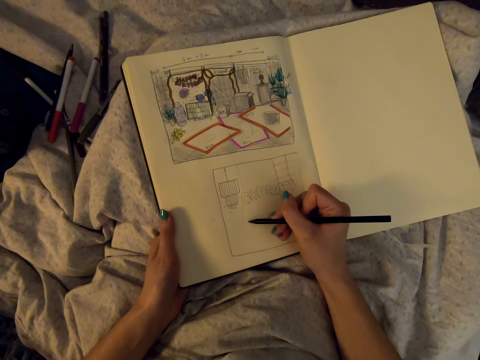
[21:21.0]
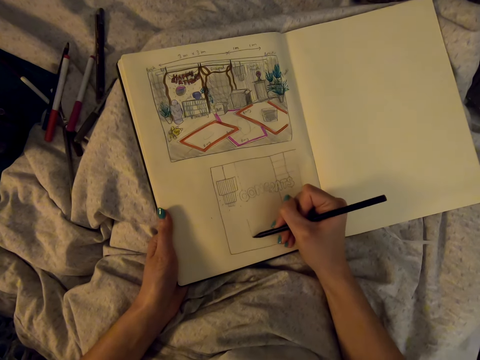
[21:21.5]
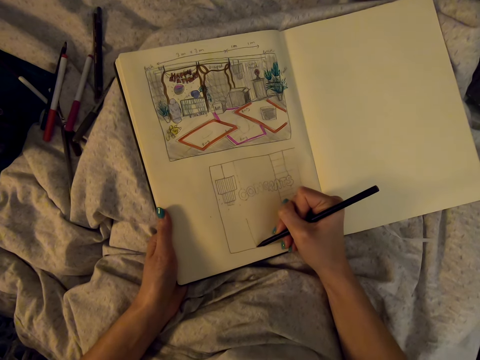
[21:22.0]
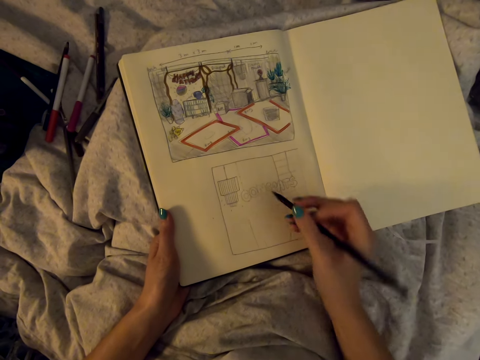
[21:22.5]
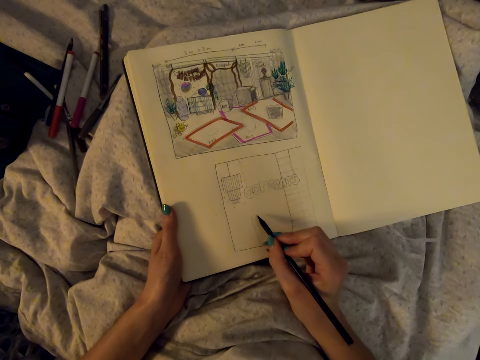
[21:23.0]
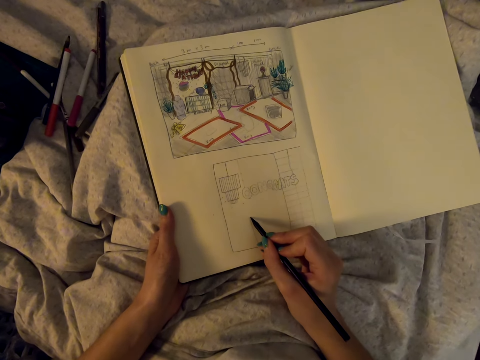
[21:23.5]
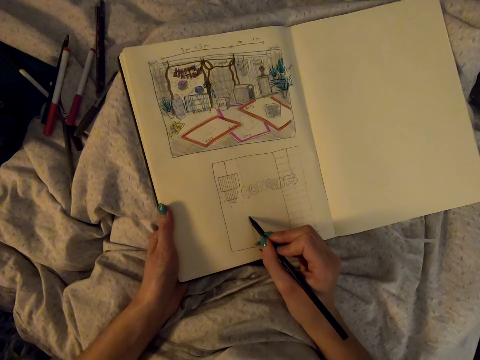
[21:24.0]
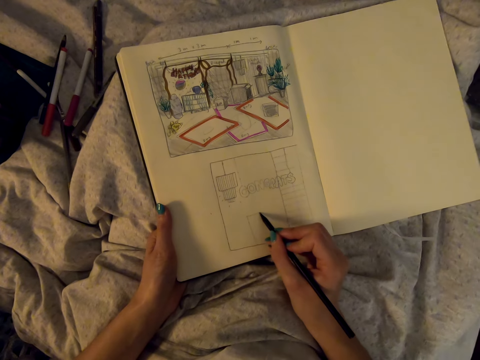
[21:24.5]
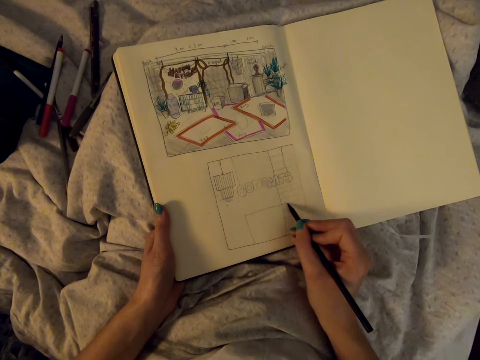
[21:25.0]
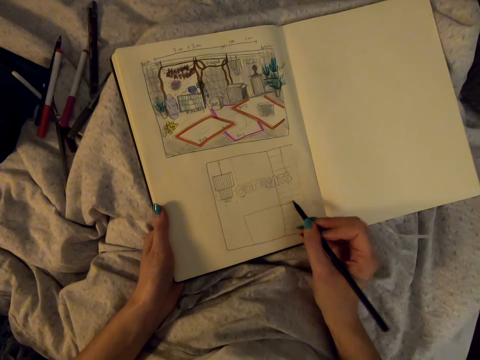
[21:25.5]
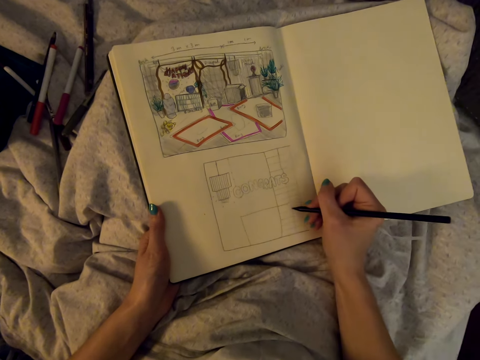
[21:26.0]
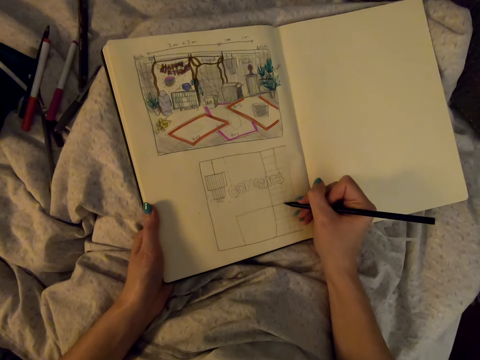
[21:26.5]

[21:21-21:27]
The camera wearer draws with a pencil.

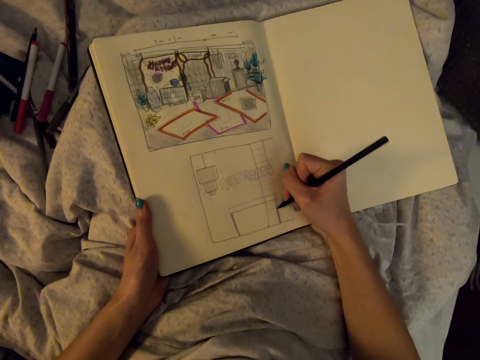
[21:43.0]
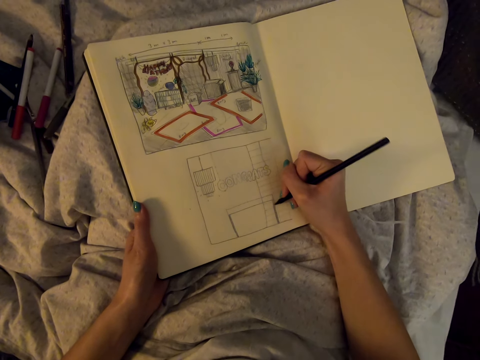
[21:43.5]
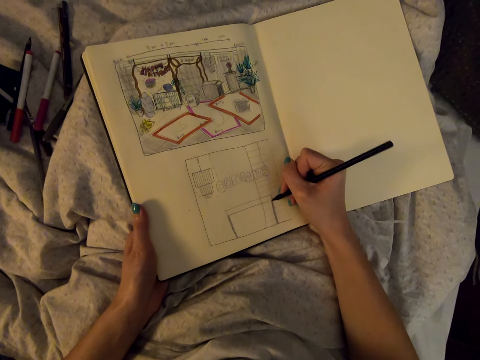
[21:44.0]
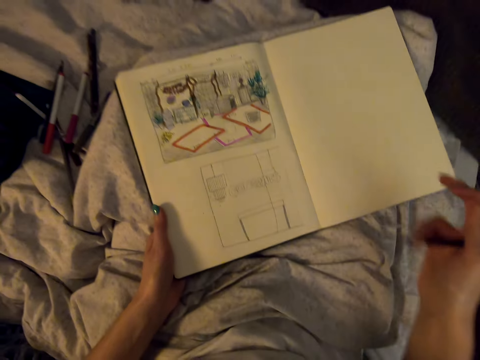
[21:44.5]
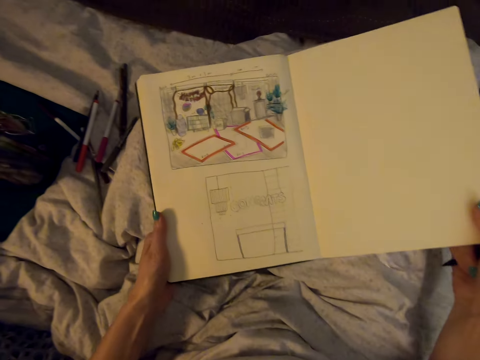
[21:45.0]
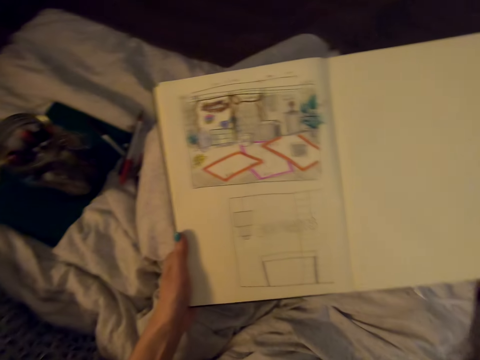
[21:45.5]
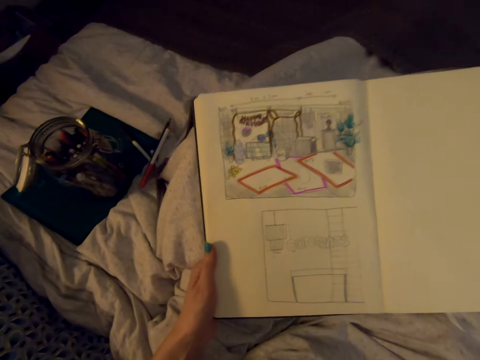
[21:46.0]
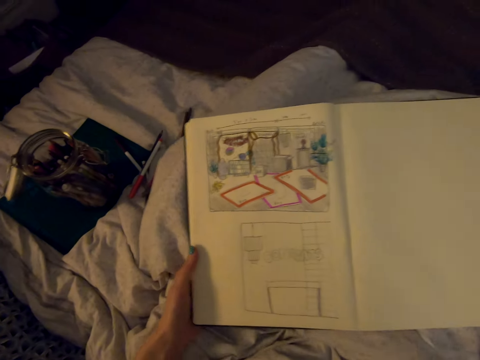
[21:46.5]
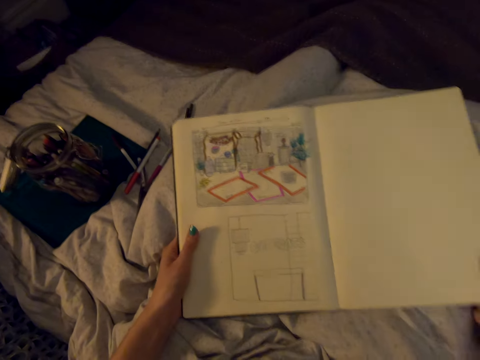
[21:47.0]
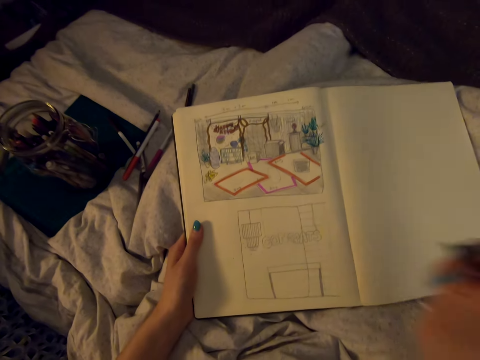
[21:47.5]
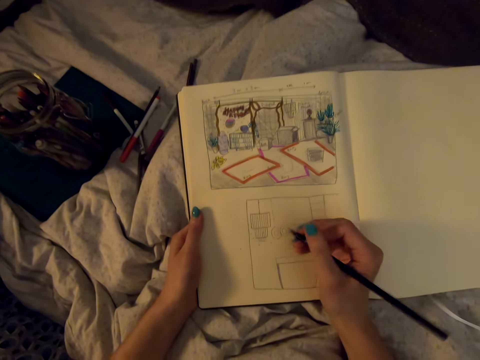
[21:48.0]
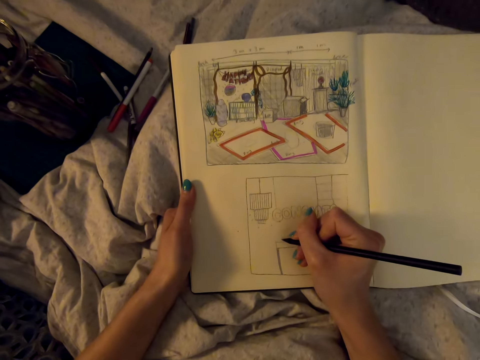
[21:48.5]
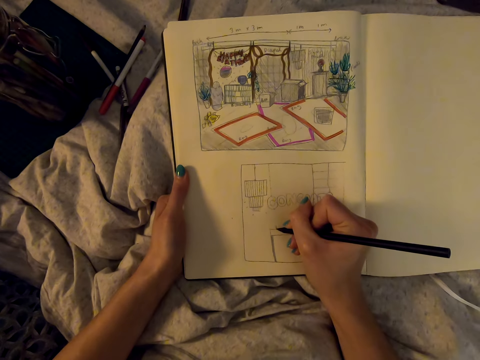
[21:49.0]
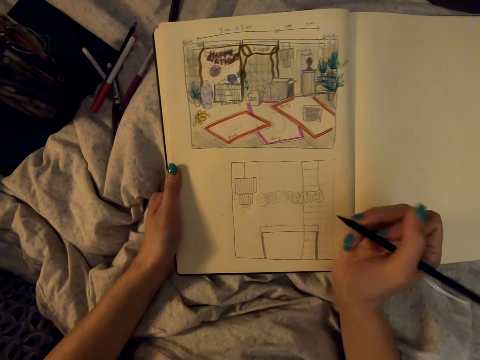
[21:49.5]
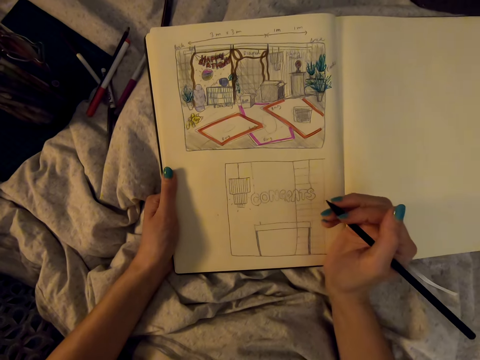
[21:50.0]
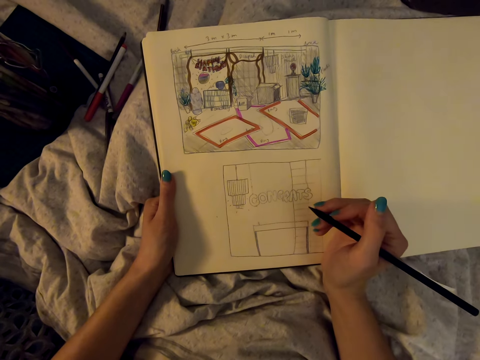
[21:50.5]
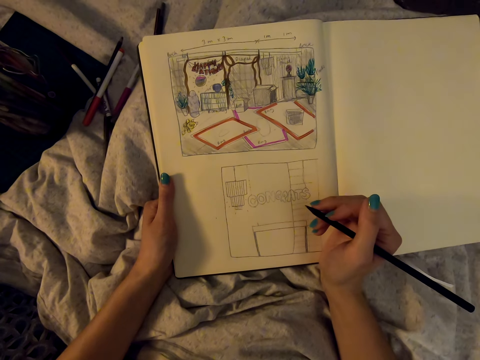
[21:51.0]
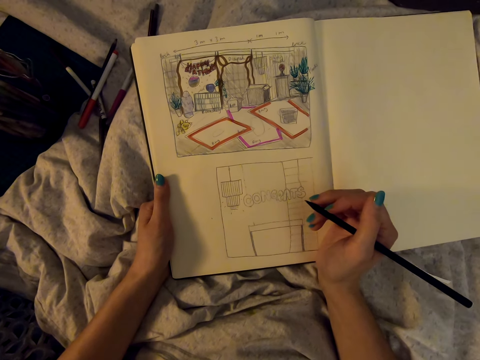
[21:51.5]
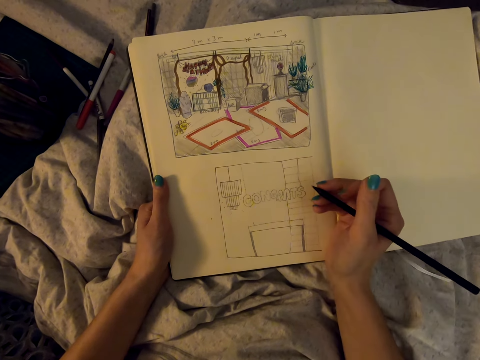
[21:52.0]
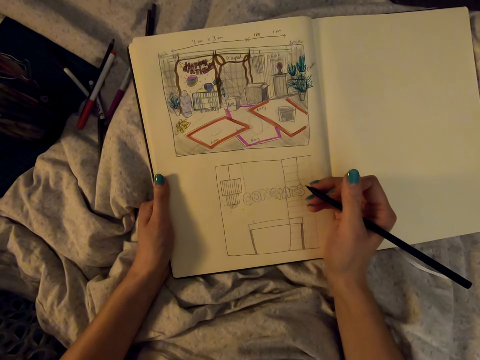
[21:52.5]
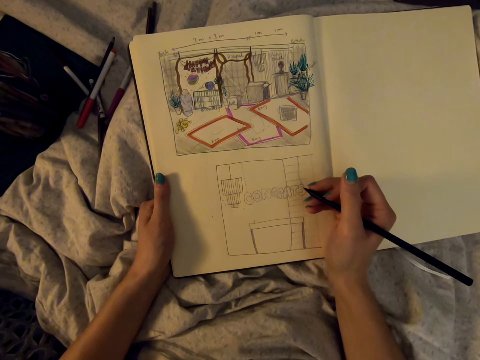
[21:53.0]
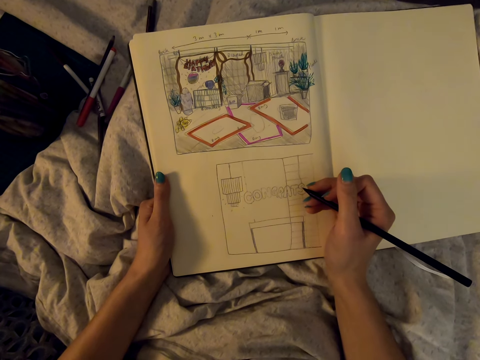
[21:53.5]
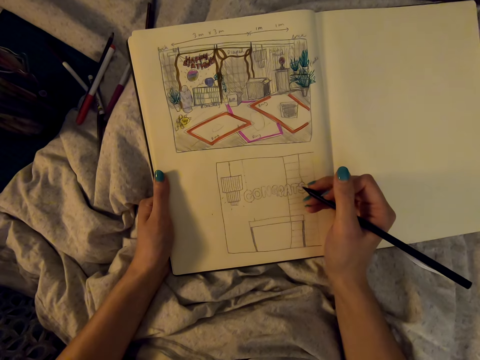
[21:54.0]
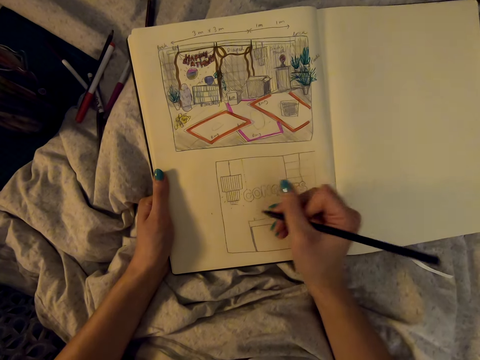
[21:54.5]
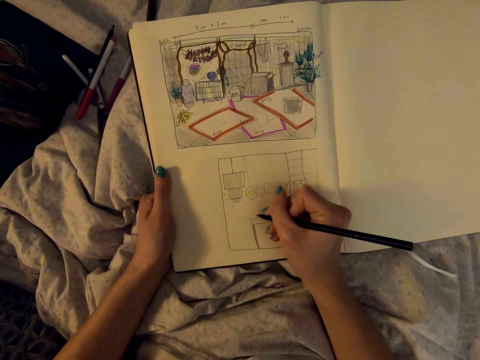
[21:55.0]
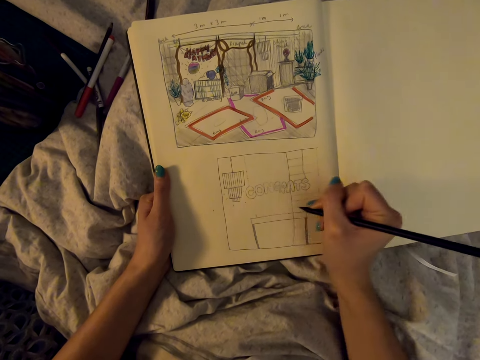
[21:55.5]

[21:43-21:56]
The camera wearer carries the drawing book. They draw in the drawing book. They check the drawing.

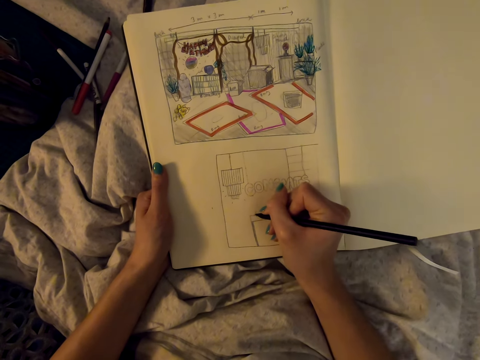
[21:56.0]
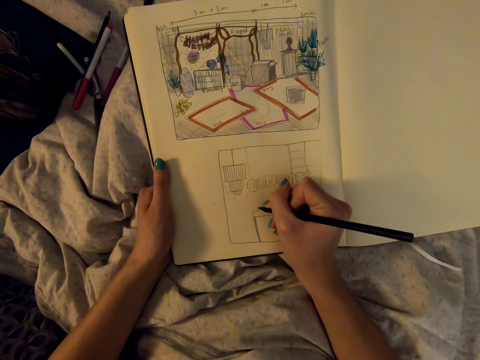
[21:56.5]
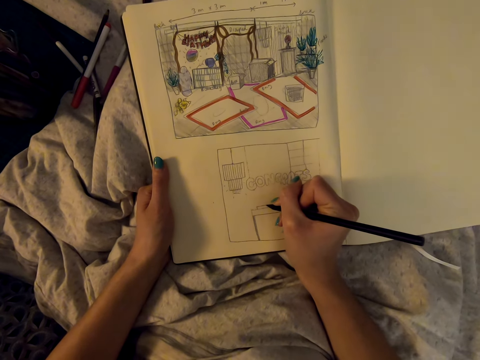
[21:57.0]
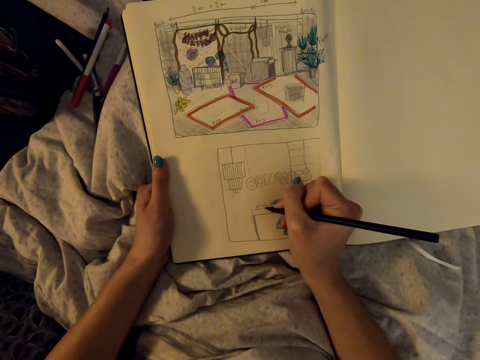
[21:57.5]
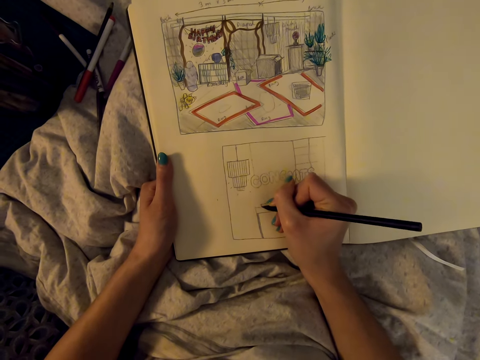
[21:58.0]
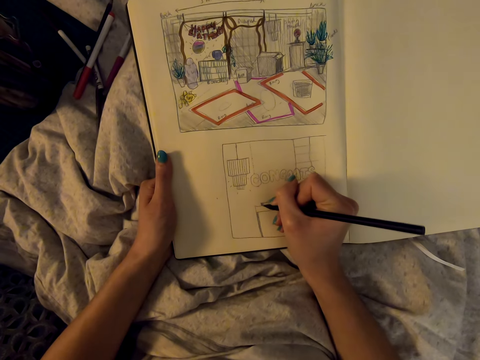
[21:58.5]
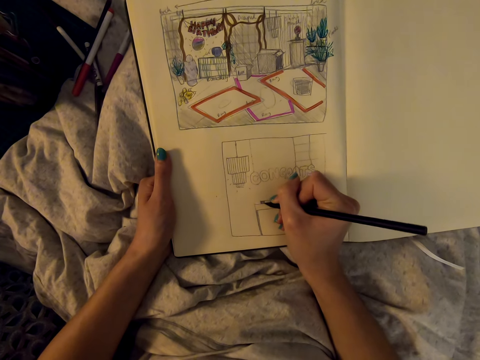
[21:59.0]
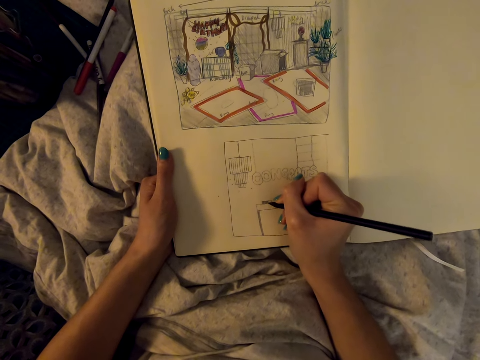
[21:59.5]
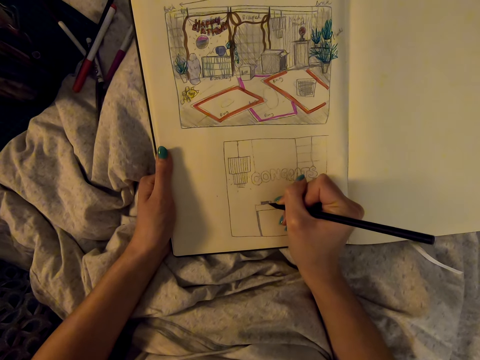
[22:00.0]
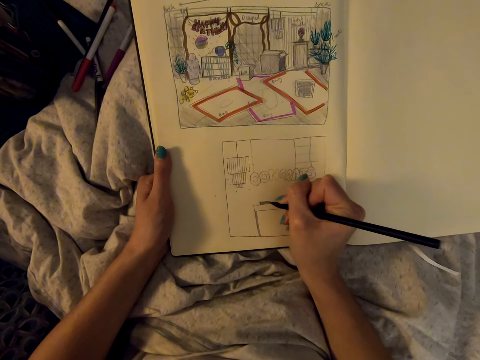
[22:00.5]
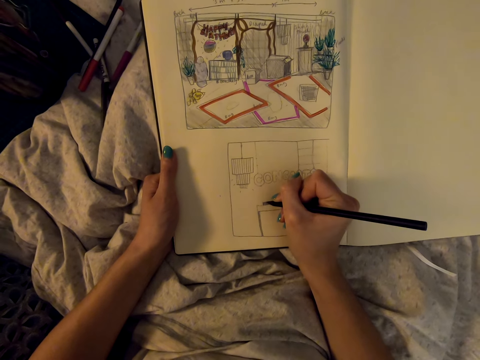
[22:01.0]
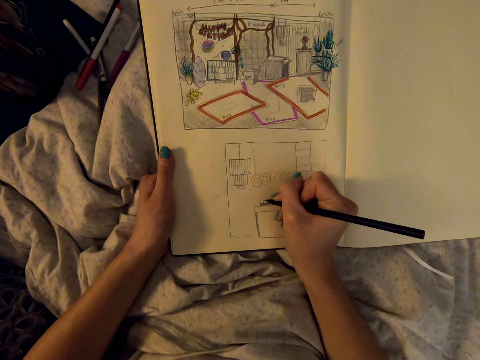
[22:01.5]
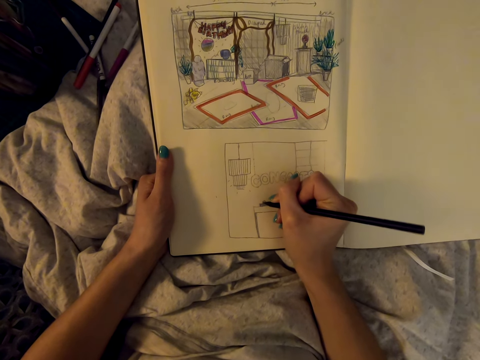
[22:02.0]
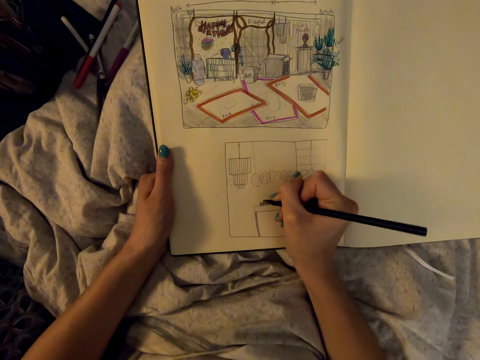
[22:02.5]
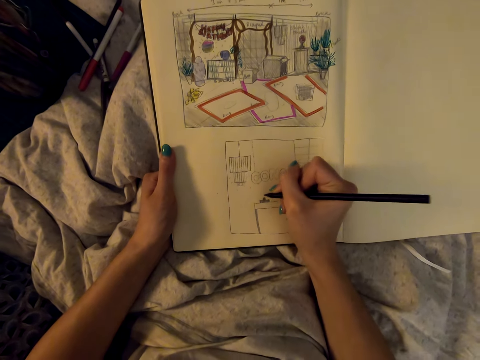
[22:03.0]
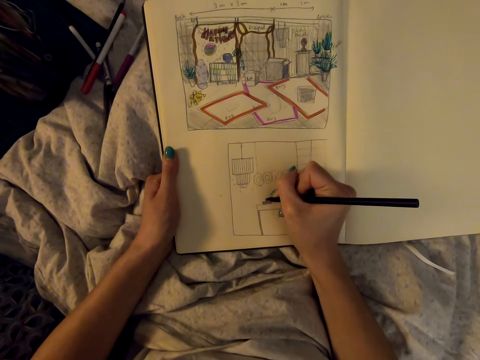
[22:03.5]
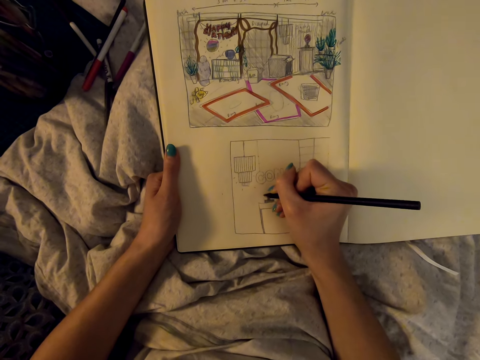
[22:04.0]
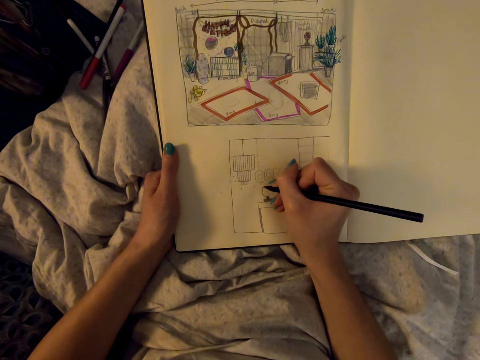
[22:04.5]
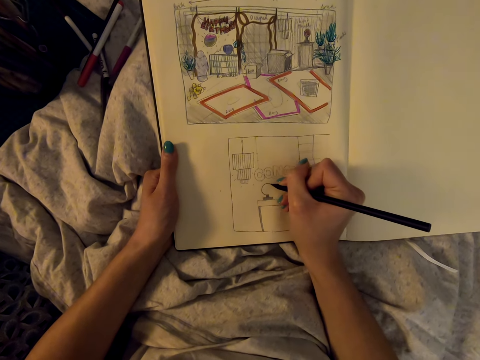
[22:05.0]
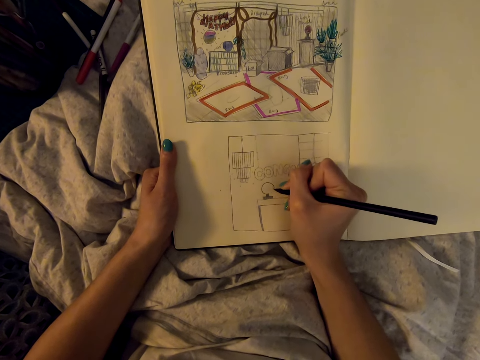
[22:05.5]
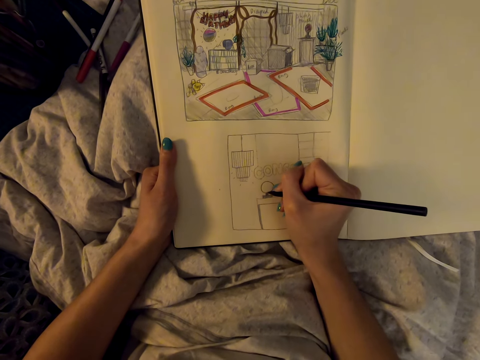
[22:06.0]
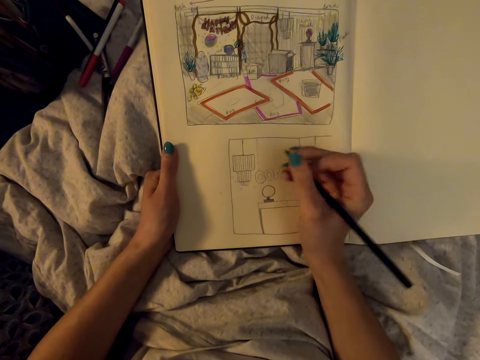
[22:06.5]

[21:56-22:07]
The camera wearer draws with a pencil. They color with the pencil. They draw with the pencil.
